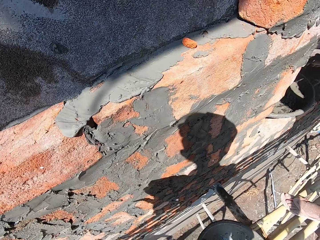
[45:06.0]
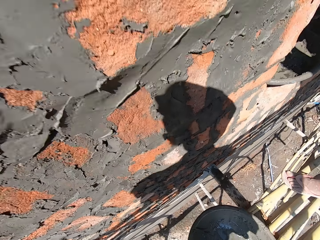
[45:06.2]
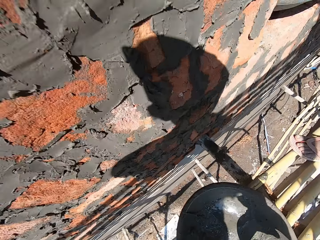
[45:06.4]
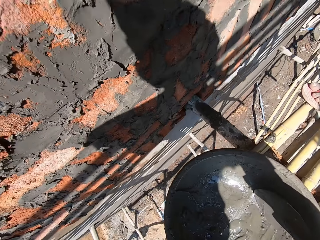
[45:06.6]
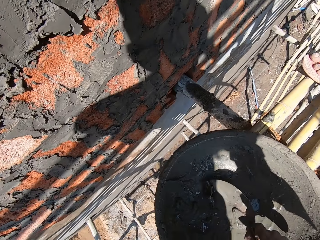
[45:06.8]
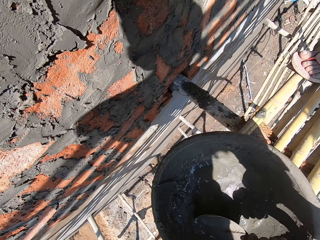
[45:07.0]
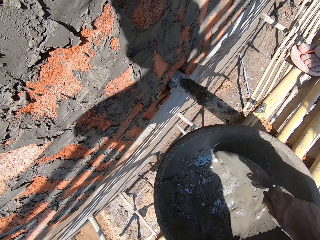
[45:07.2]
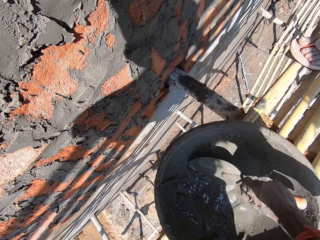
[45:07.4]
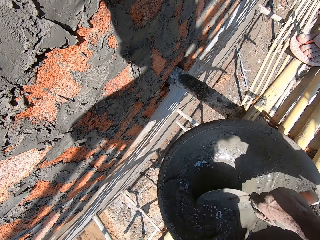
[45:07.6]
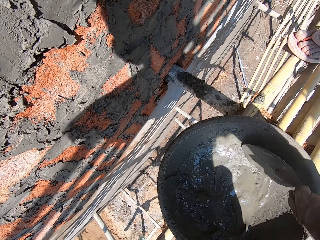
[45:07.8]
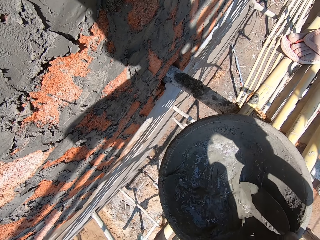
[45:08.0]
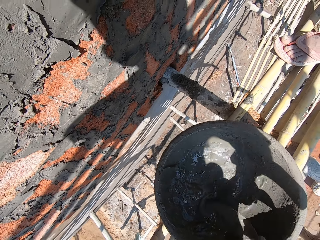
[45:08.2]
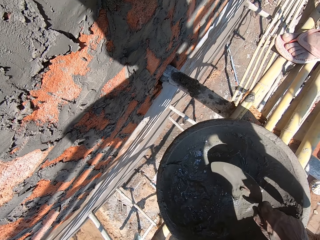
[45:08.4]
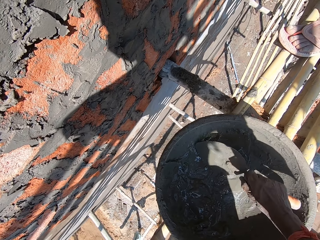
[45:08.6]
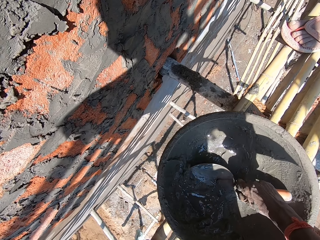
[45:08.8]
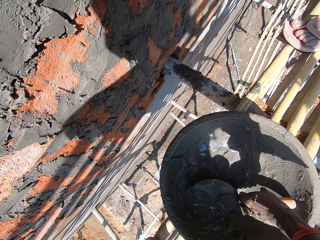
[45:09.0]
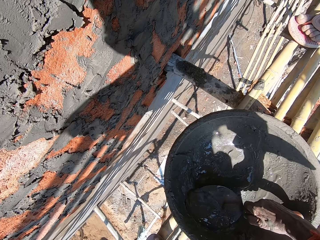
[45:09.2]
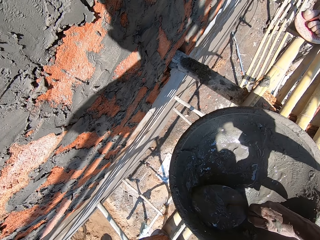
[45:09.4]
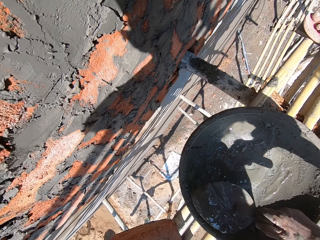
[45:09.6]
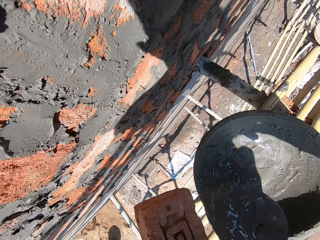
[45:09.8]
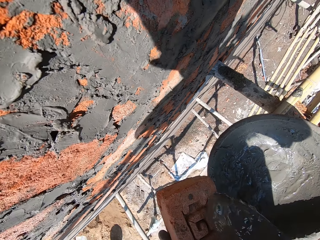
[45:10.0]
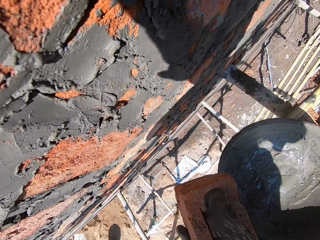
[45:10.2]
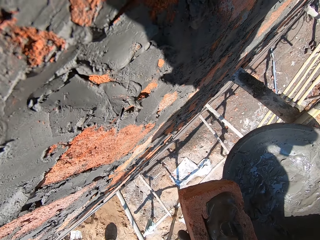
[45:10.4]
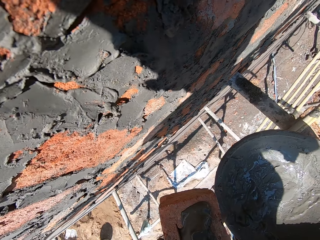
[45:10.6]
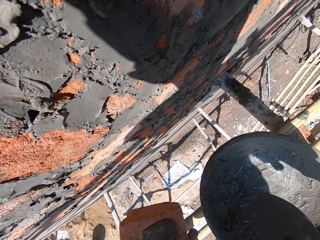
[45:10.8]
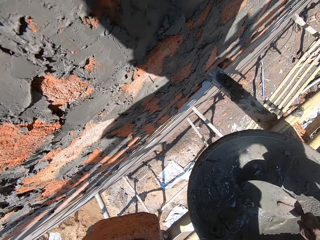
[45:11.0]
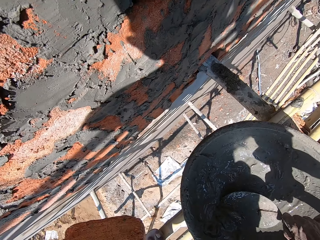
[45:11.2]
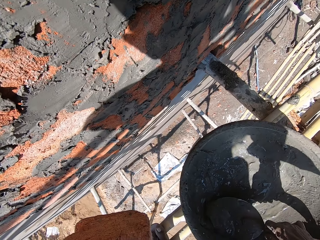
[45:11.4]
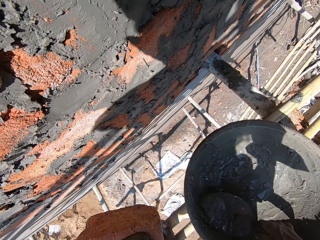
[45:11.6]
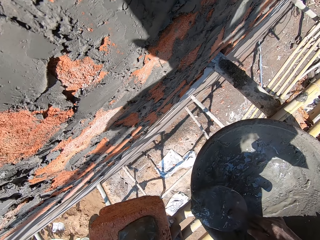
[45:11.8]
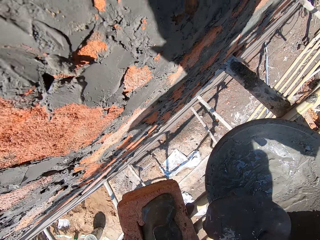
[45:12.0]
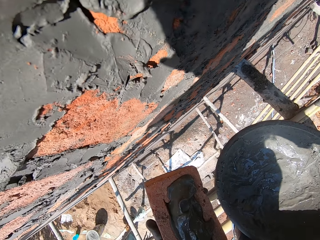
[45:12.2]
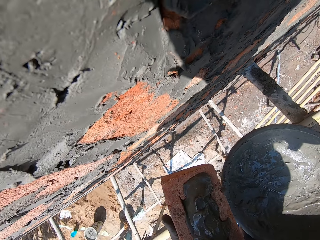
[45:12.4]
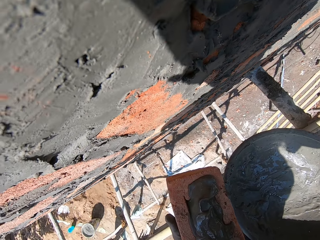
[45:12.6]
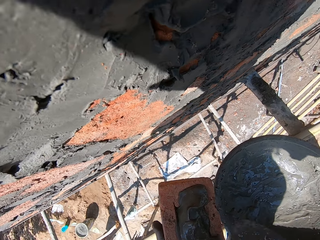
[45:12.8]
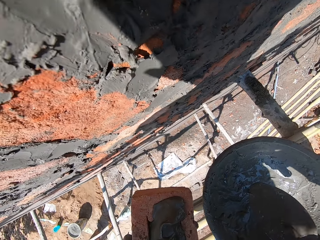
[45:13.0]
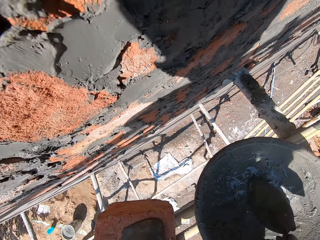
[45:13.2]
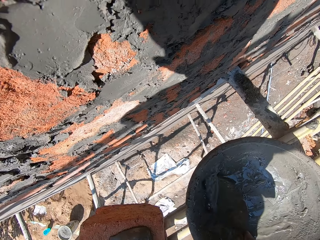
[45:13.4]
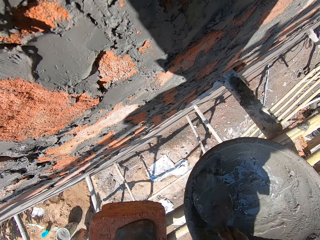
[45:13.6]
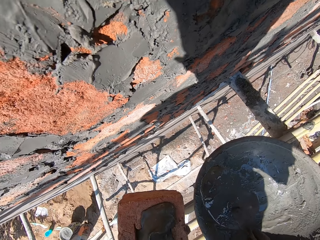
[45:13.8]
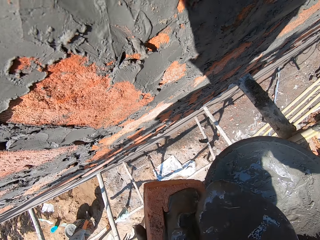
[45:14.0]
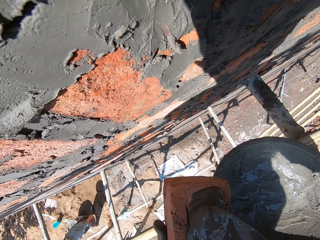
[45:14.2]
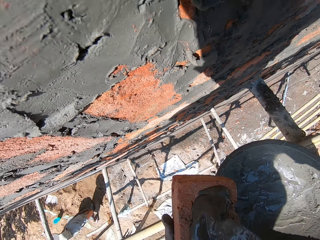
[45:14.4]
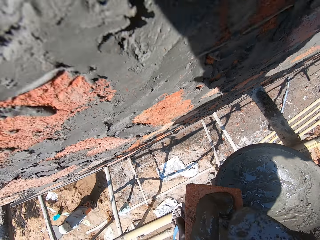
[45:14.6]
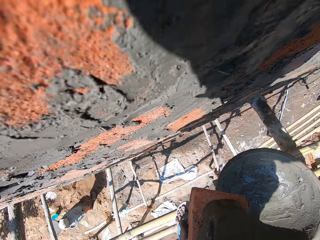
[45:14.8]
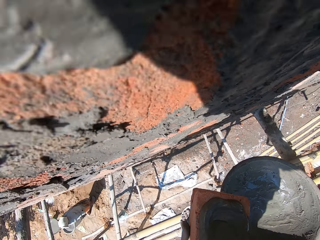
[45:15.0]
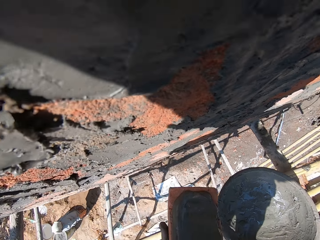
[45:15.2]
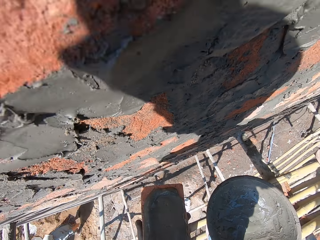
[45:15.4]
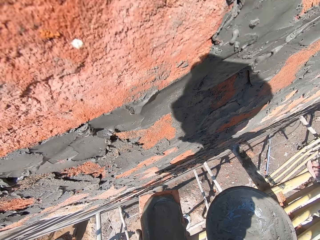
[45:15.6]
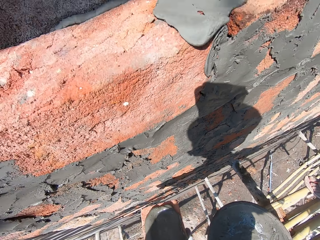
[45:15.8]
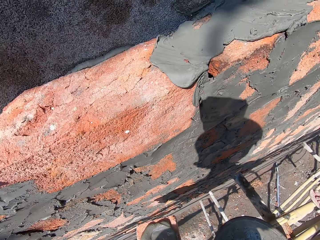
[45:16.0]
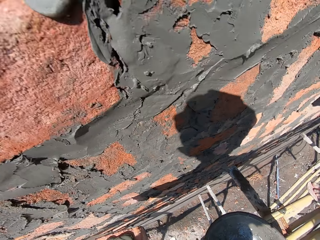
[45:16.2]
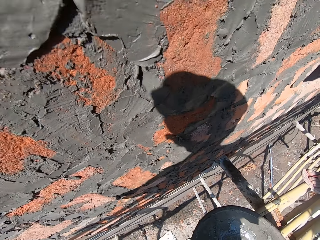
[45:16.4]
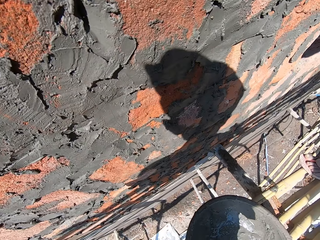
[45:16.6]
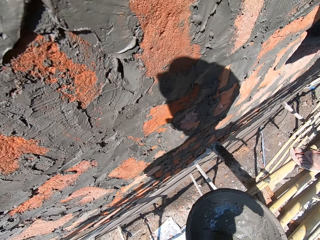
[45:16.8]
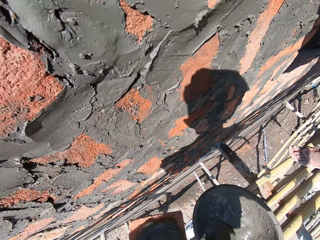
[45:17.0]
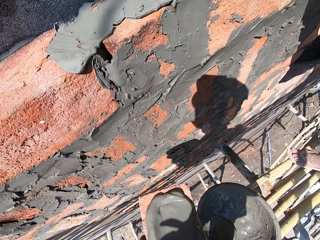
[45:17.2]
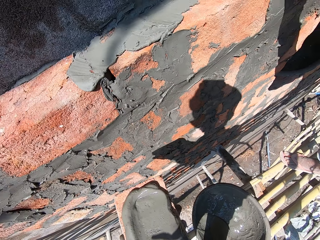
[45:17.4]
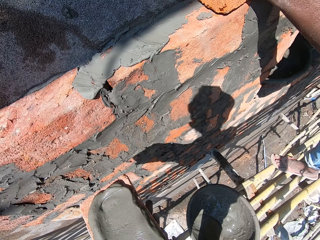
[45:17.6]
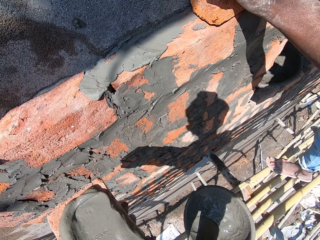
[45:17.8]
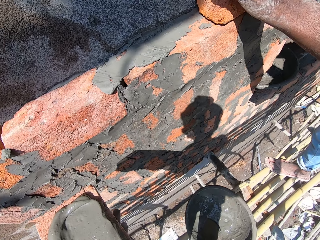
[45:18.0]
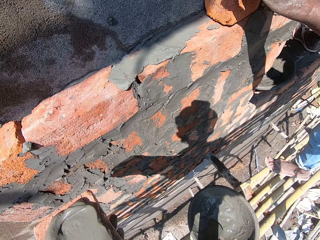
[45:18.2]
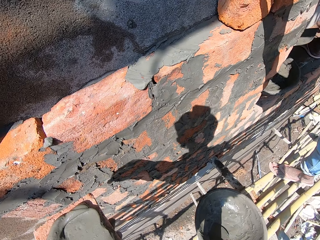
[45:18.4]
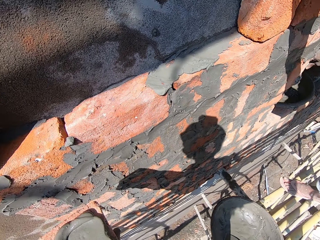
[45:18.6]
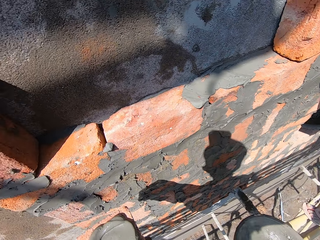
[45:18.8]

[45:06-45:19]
The camera wearer turns the mixed cement in the head pan on the bamboo woods with the trowel in his right hand. He scoops some mixed cement from the head pan on the bamboo woods with the trowel in his right hand. He pours the mixed cement on the brick in his left hand with the trowel in his right hand. He scoops some mixed cement from the head pan on the bamboo woods with the trowel in his right hand. He pours the mixed cement on the brick in his left hand with the trowel in his right hand. He scoops some mixed cement from the head pan on the bamboo woods with the trowel in his right hand. He pours the mixed cement on the brick in his left hand with the trowel in his right hand. He drops the masonry trowel in the pan with his right hand.

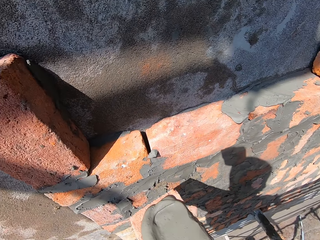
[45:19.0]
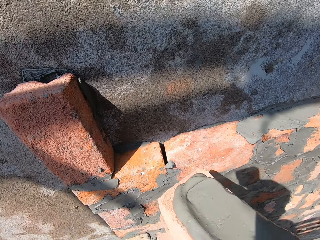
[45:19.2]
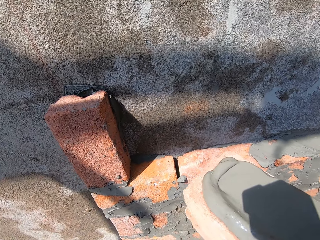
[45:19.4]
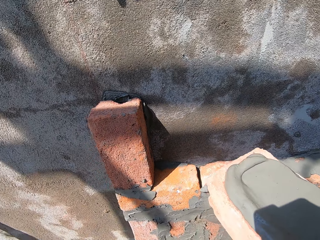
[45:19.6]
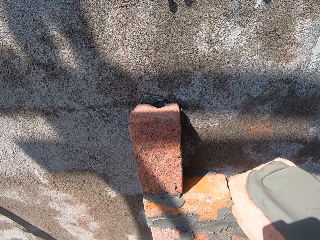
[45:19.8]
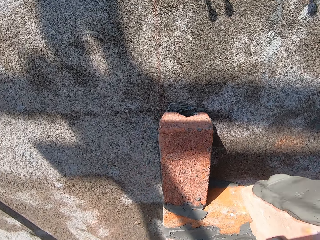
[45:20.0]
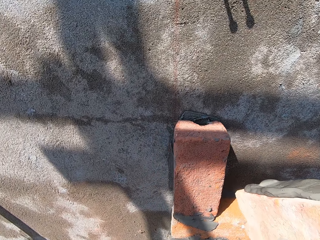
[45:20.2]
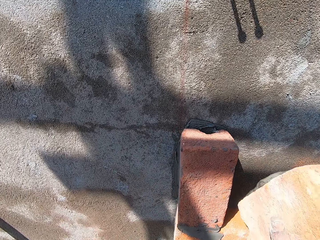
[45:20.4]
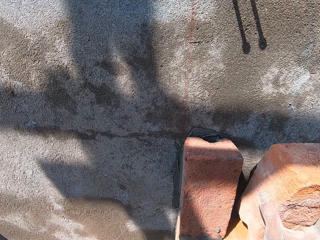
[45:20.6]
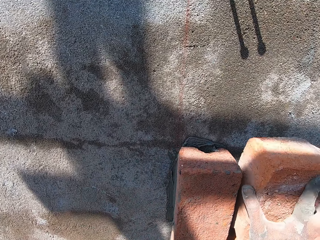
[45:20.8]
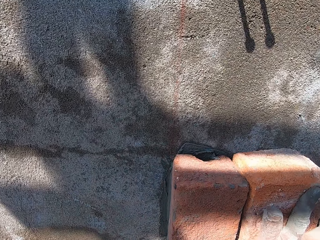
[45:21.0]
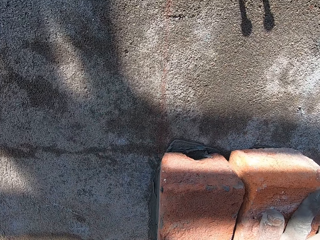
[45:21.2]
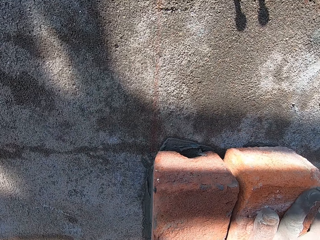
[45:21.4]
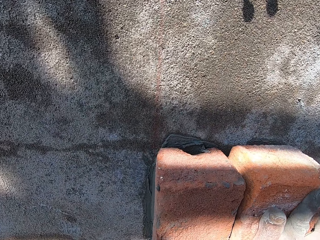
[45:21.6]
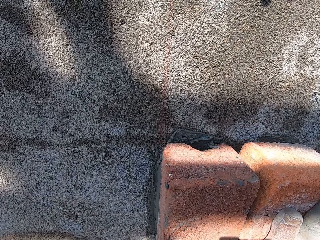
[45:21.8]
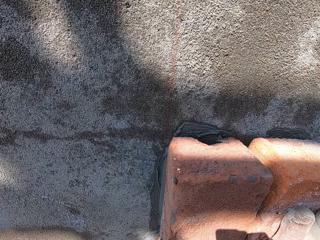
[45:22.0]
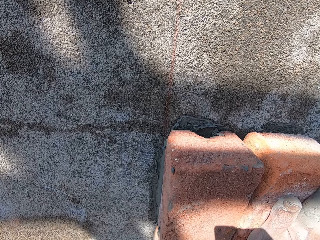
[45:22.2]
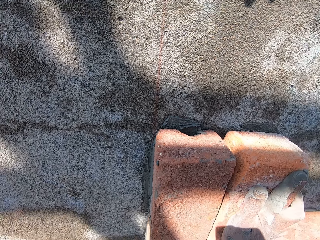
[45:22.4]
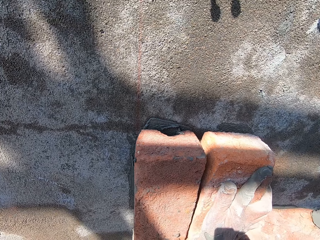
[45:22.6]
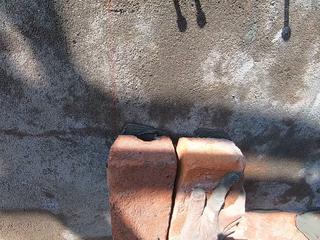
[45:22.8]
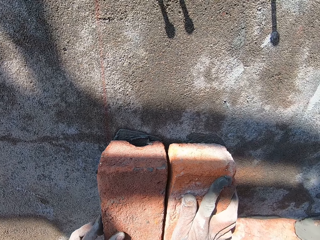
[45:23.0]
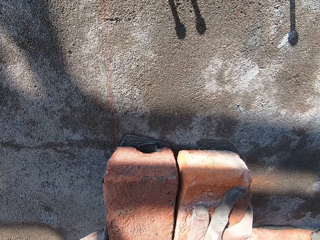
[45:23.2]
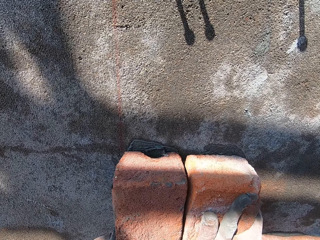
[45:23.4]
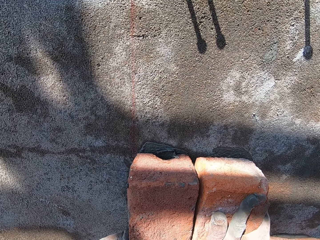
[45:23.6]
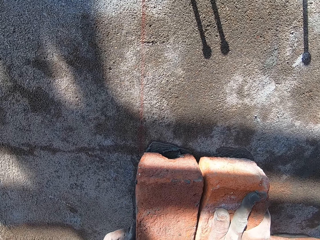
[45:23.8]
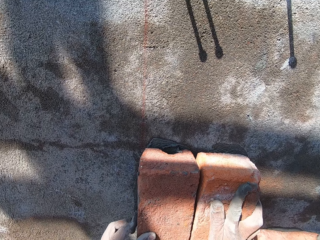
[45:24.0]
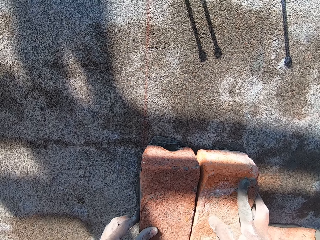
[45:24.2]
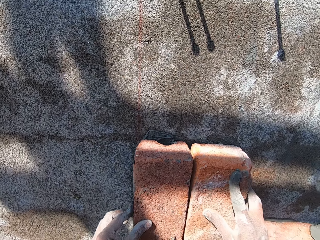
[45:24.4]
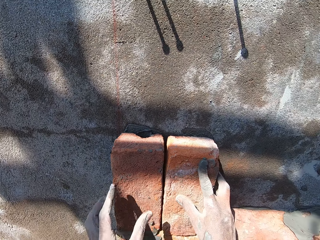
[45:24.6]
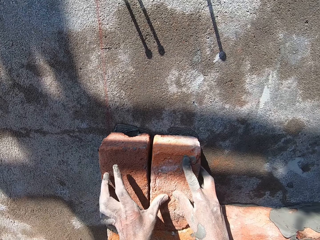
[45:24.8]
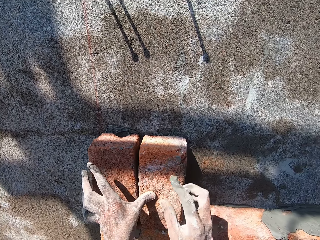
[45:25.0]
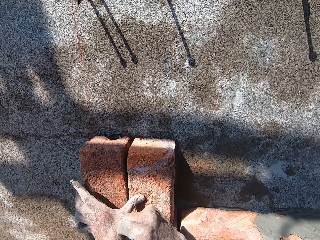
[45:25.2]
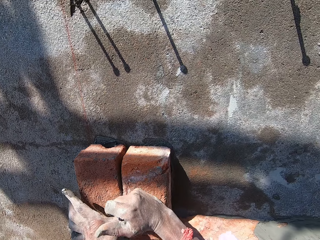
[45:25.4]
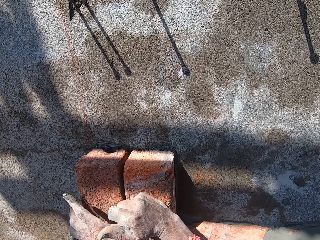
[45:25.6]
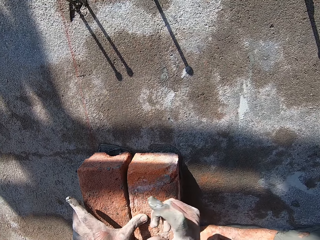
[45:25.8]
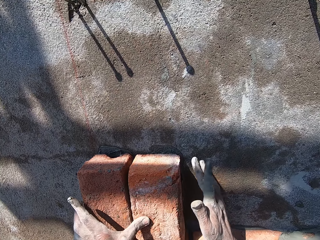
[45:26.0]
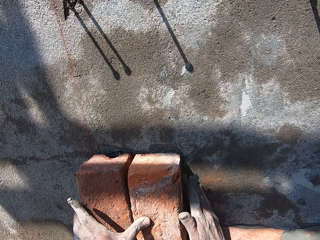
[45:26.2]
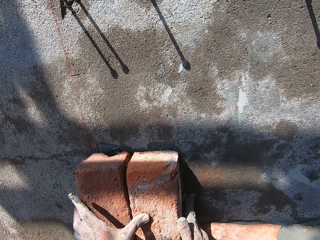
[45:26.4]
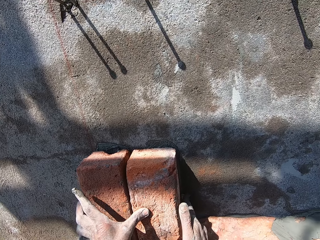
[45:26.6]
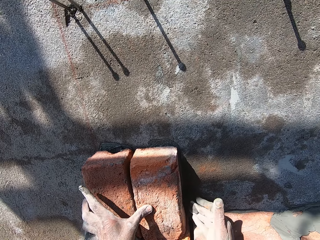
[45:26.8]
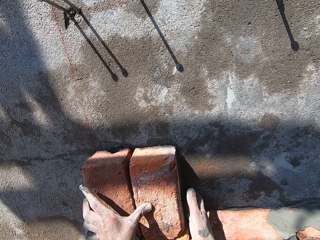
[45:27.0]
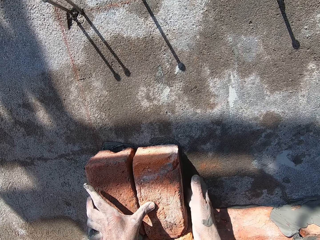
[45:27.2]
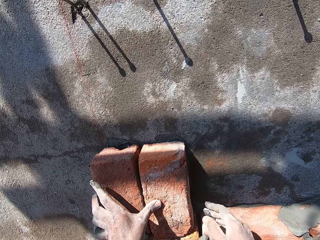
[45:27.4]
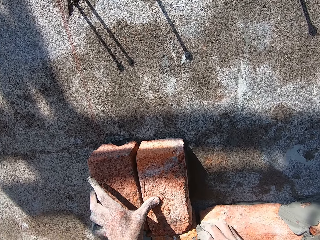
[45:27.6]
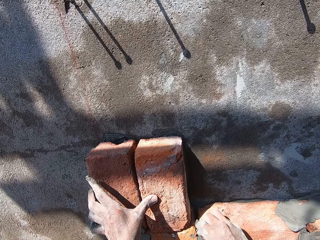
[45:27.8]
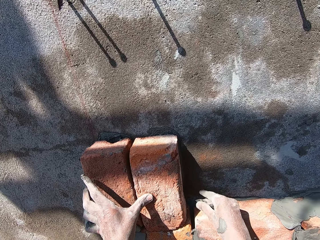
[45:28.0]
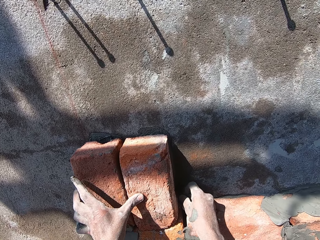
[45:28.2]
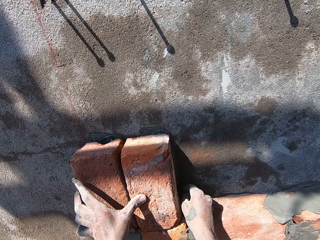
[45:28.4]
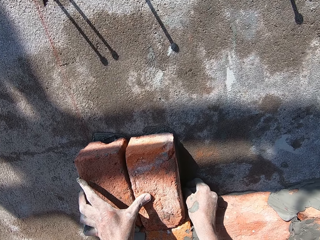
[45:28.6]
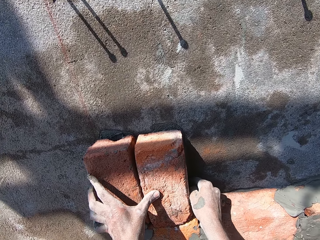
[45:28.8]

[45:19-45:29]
The camera wearer places the brick on the wall on top of the blocks with his right hand. He holds the brick on the wall with his left hand. He adjusts the blocks with his hands. He hits the brick on the wall with his right hand. He rubs cement mortar on the brick with his right hand.
